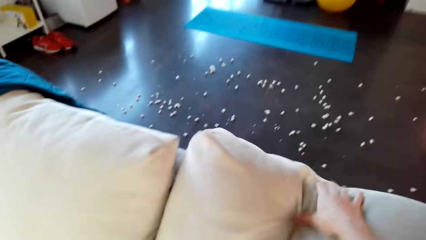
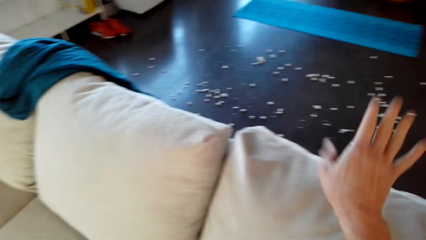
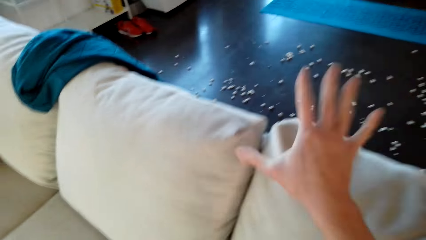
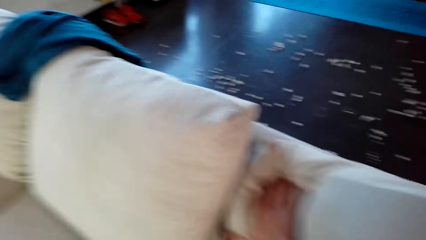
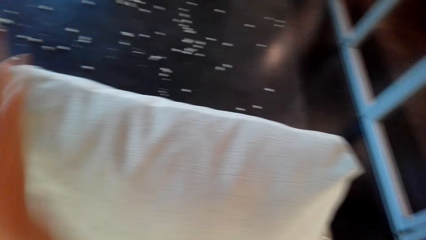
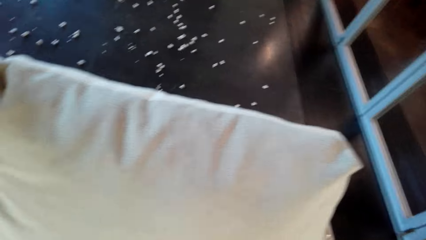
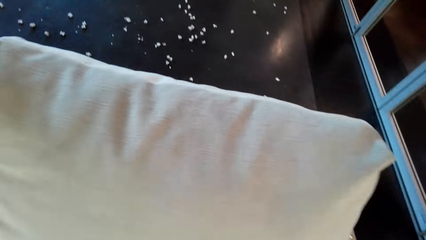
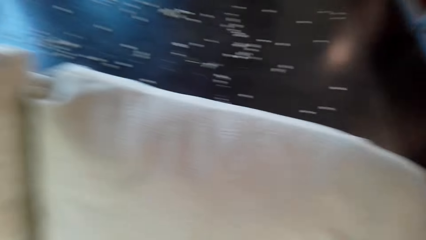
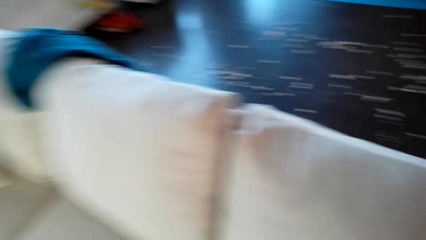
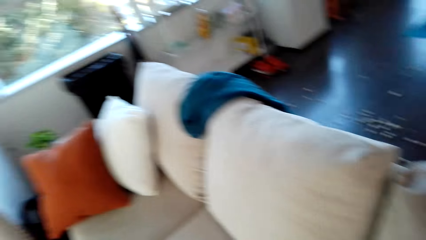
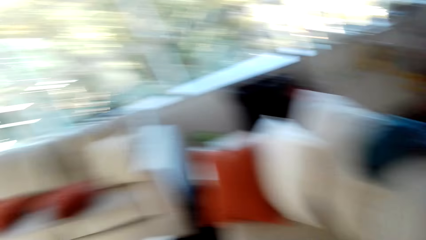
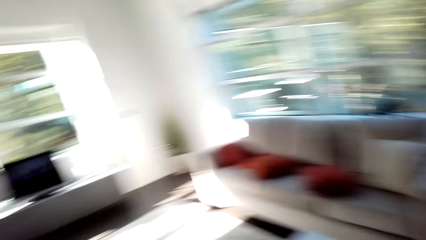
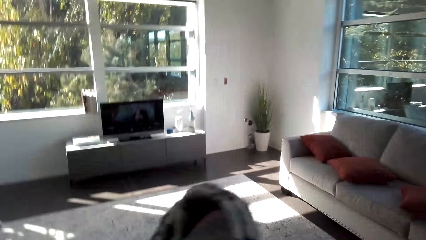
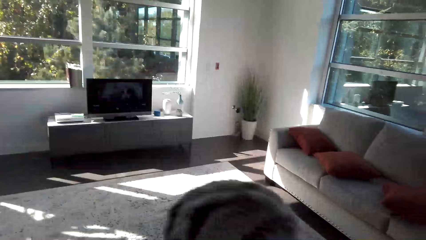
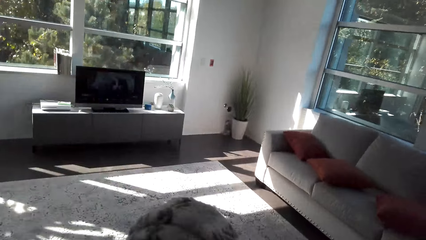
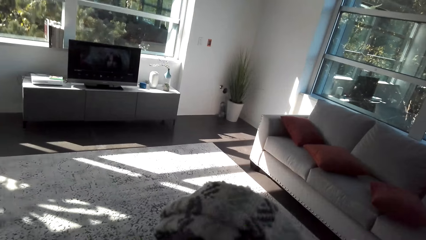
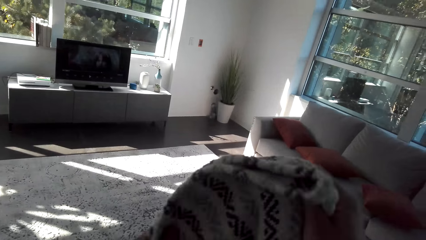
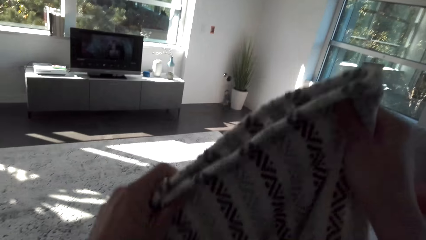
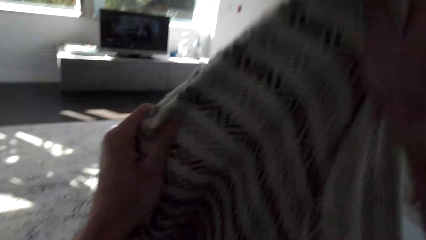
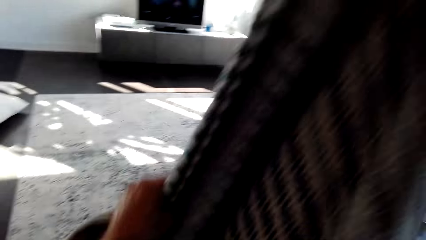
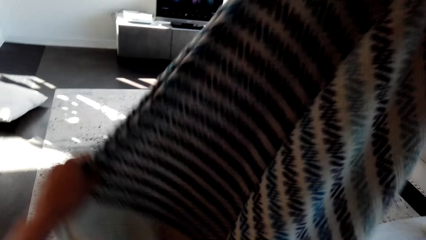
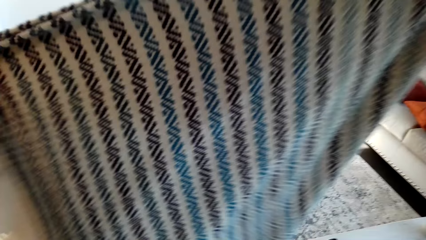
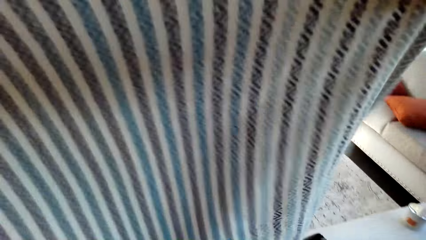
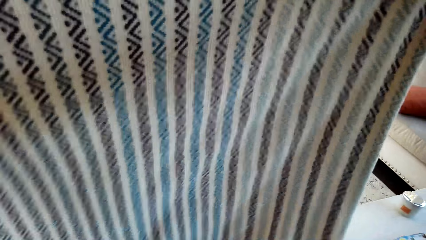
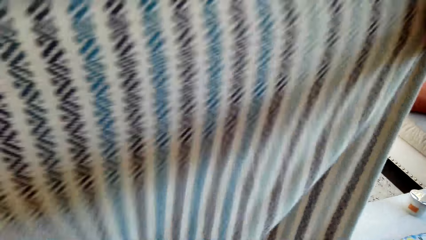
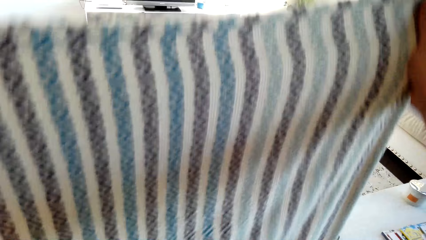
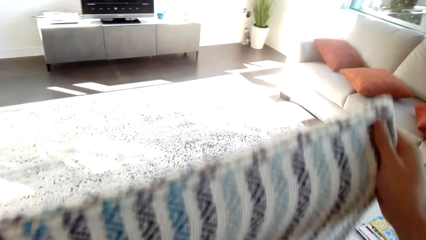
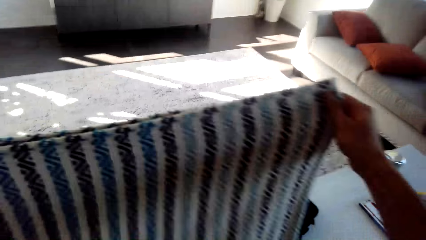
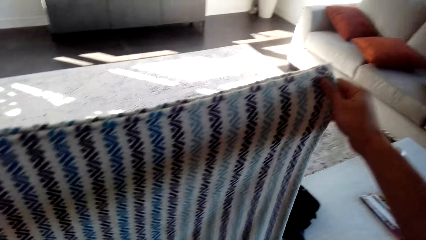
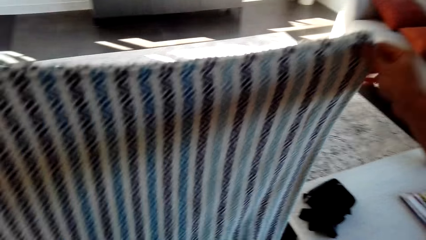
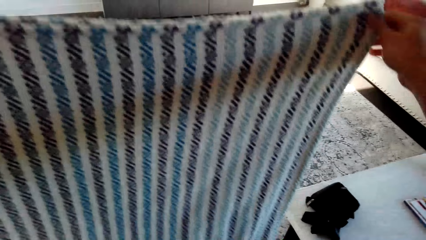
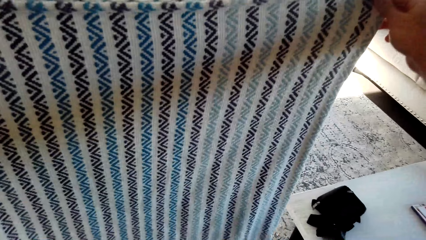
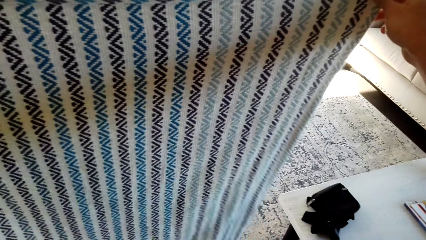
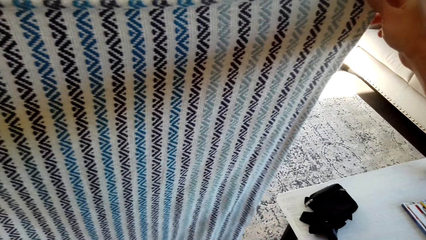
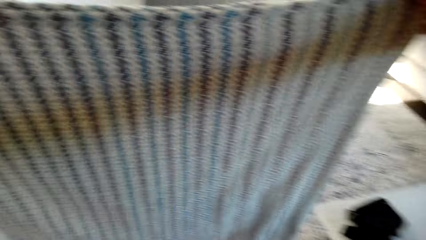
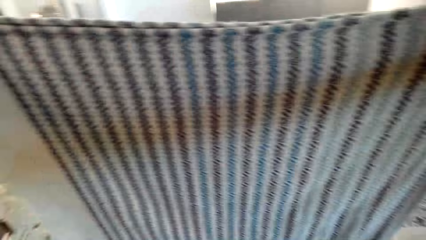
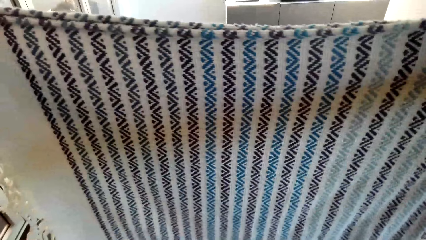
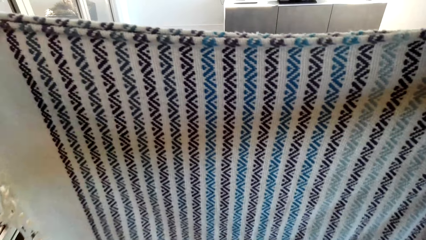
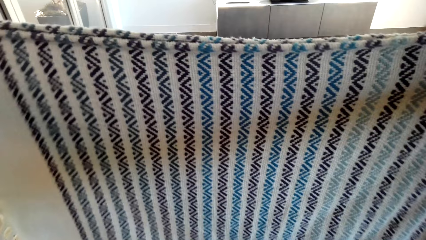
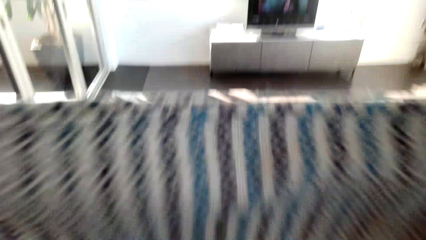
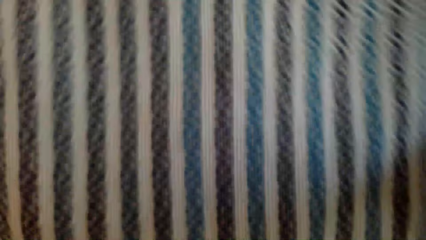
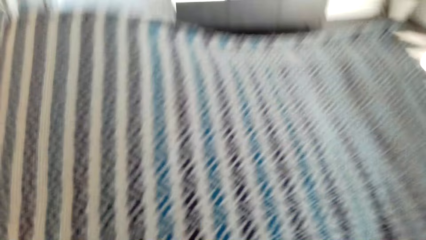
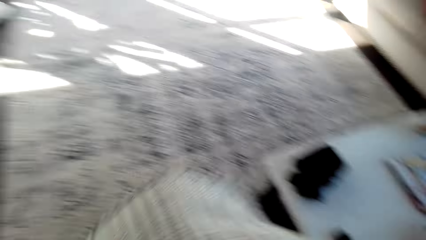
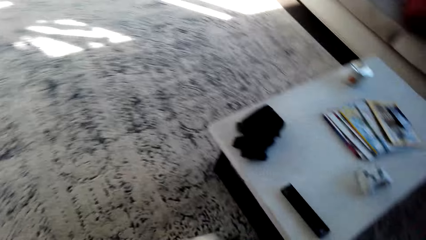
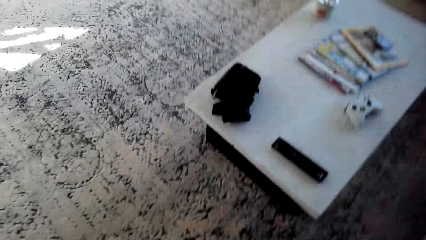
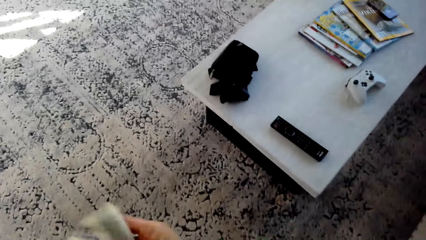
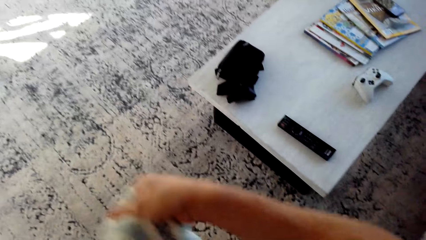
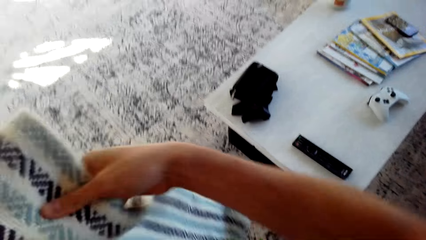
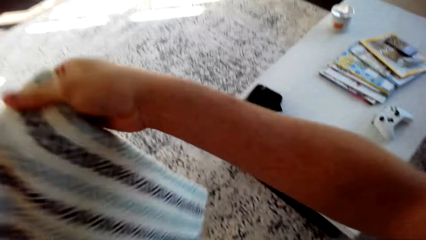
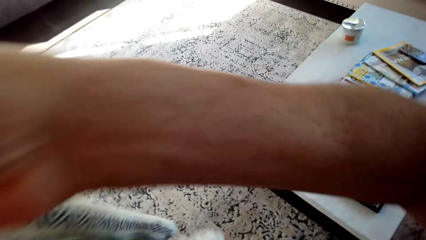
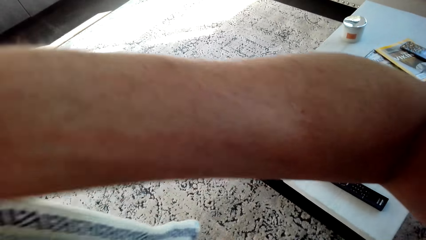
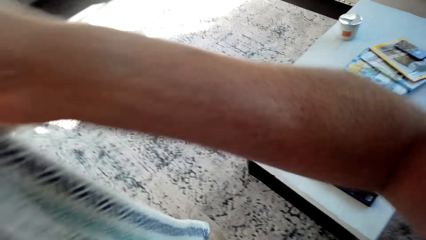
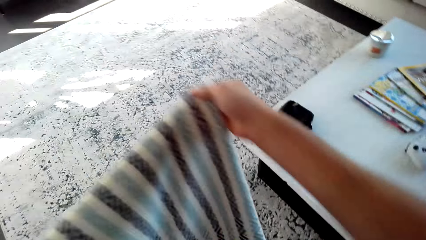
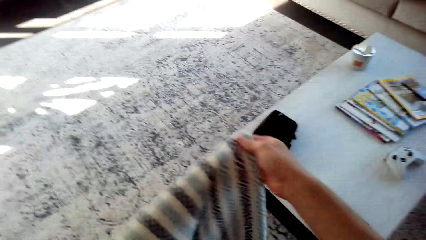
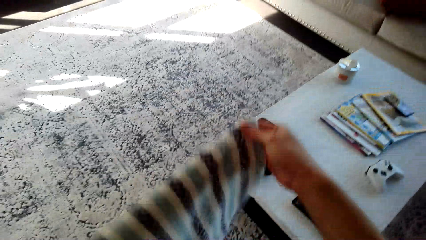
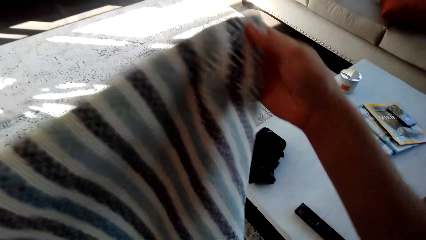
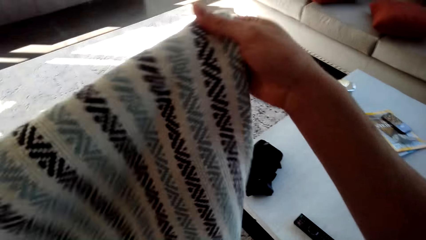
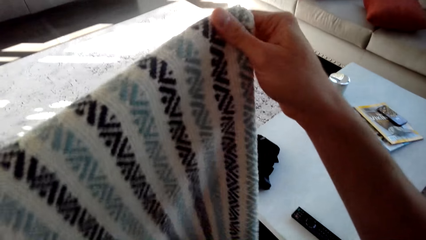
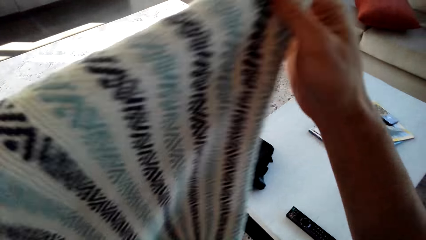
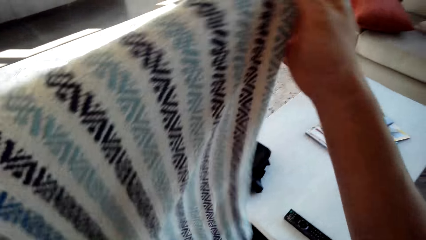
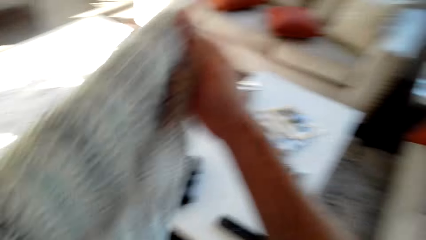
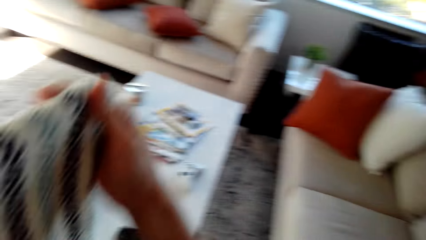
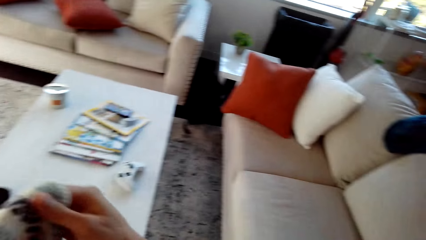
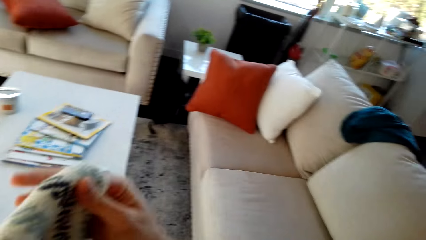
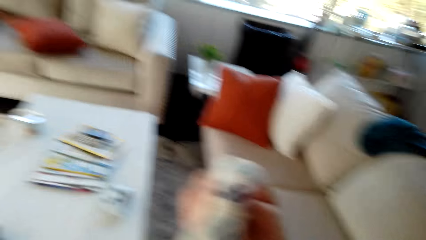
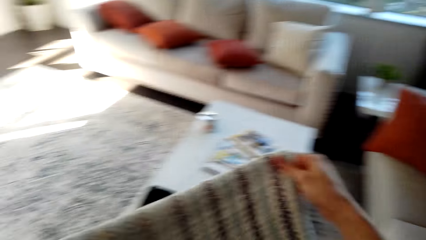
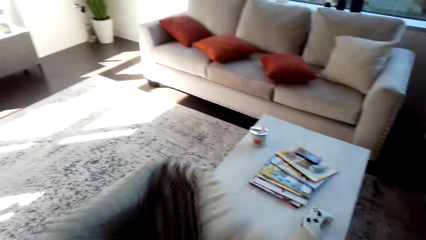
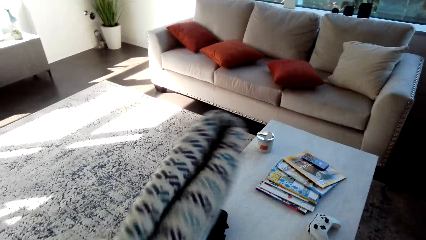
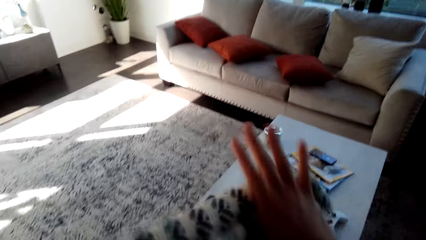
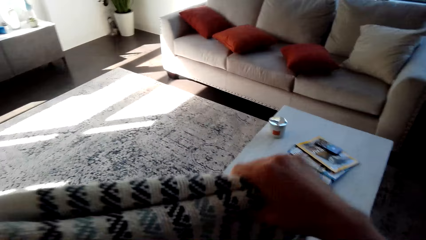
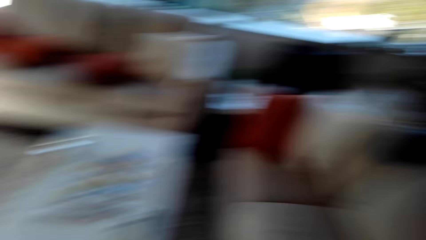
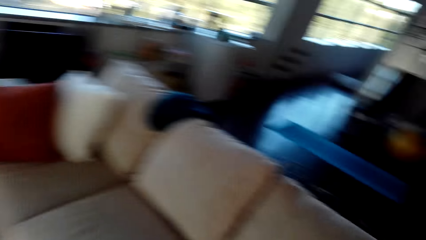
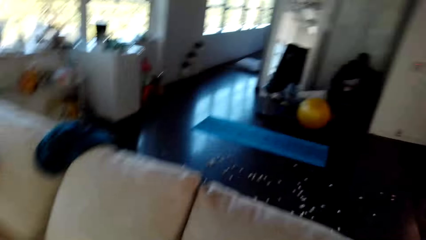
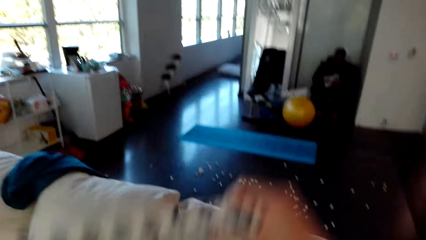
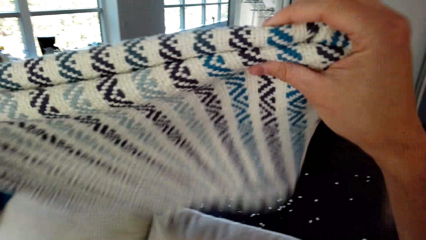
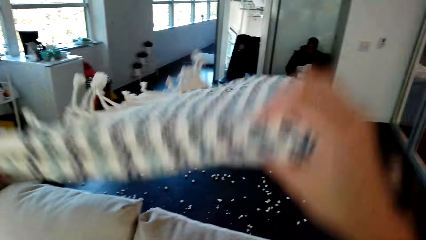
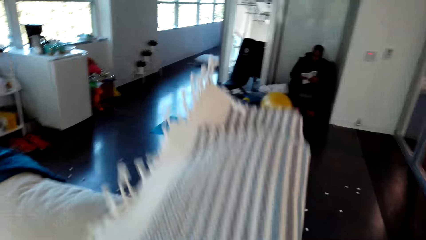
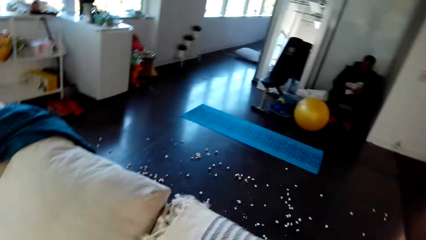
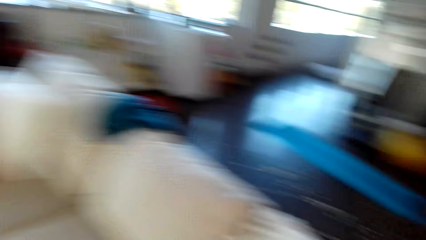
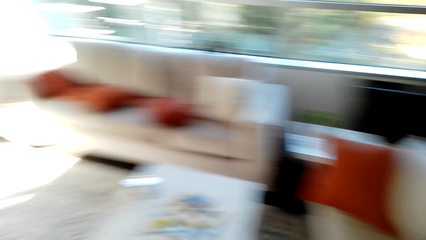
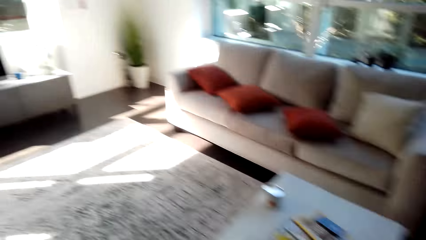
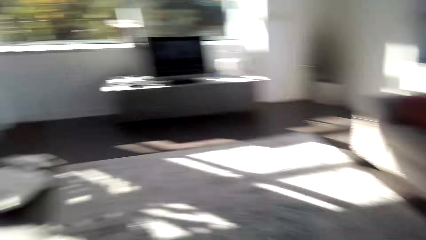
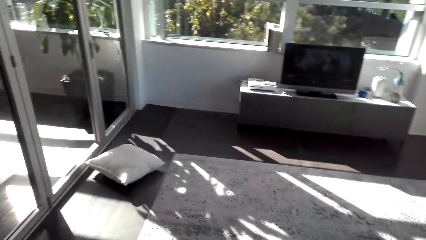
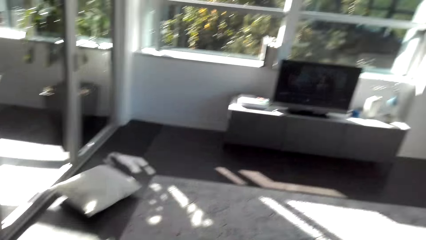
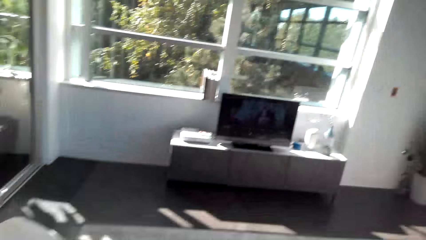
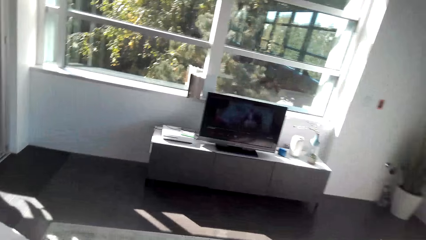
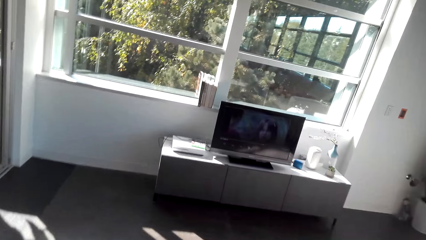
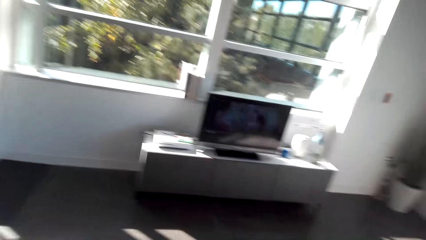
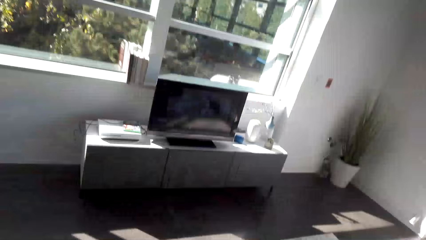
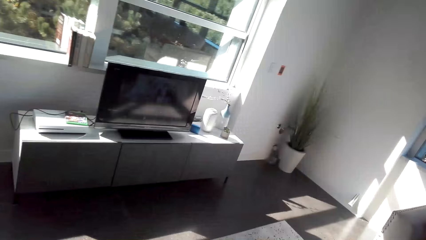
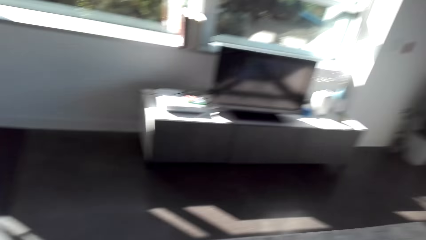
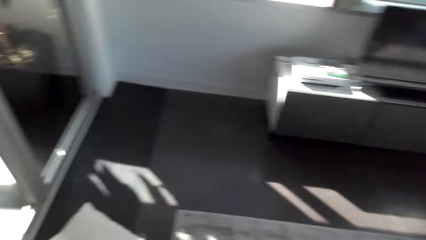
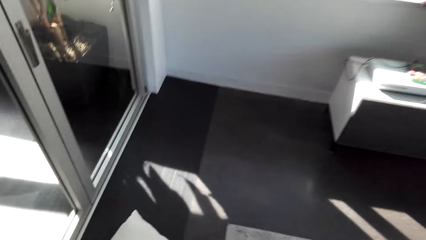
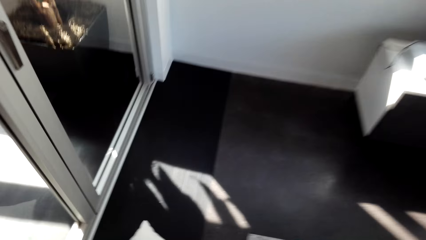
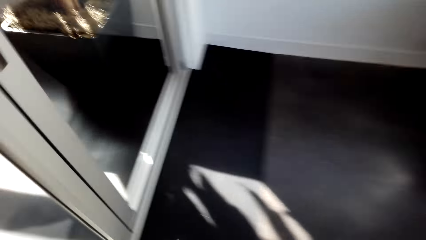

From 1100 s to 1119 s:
The camera wearer adjusts the pillow. They lift the sheet. They fold the fabric. They fold the sheet. They put the sheet on the chair or sofa. They walk around the house.
